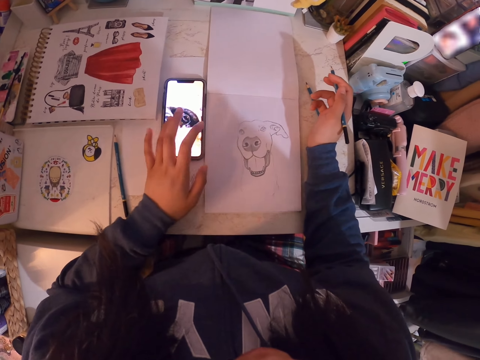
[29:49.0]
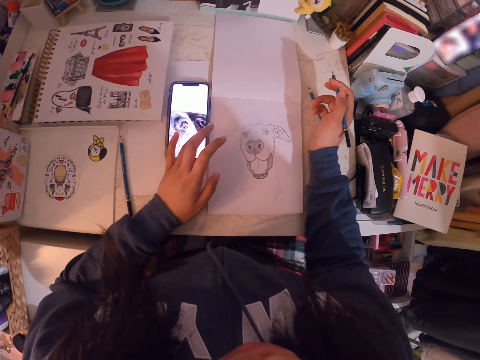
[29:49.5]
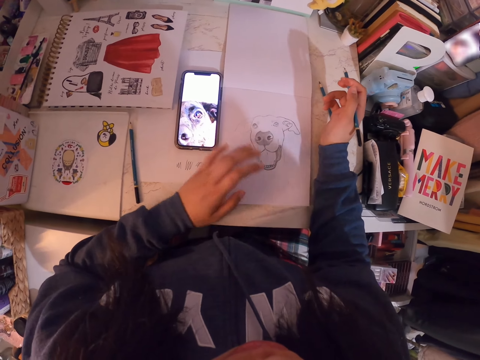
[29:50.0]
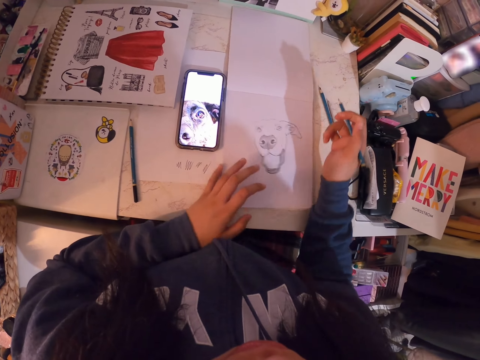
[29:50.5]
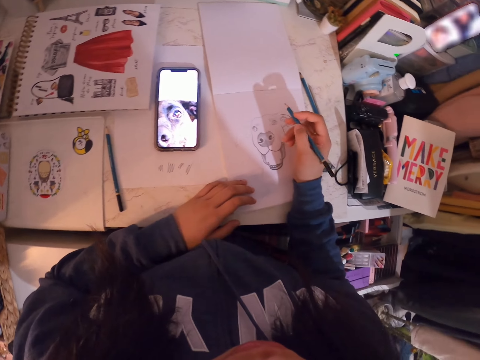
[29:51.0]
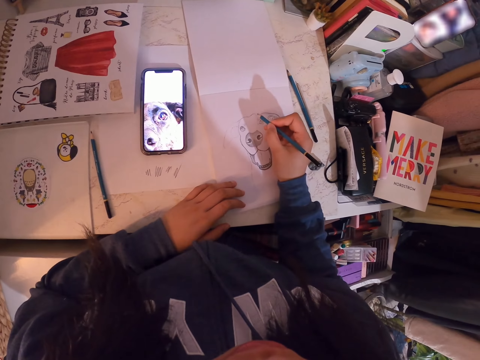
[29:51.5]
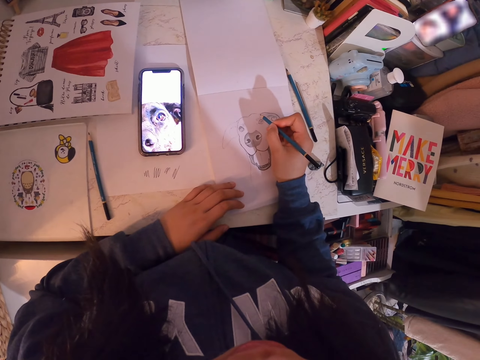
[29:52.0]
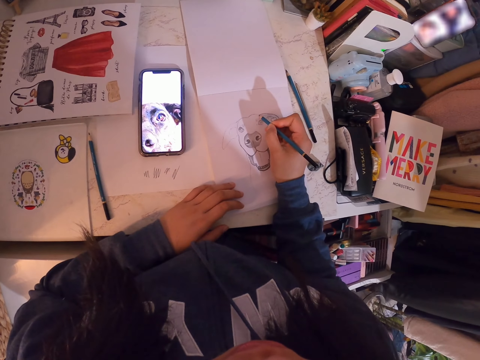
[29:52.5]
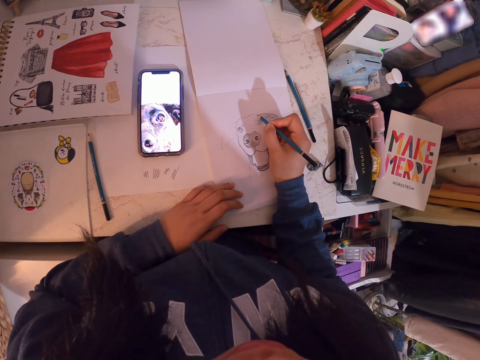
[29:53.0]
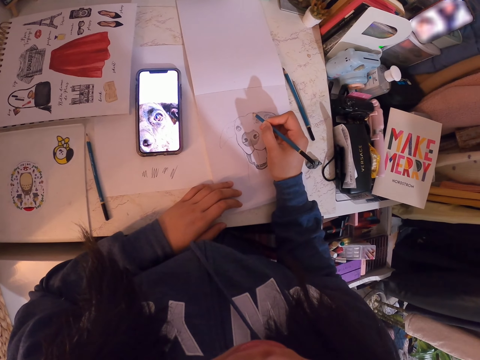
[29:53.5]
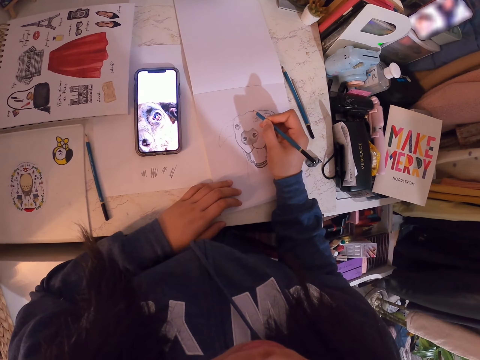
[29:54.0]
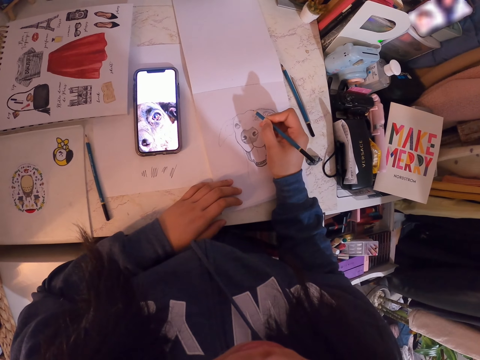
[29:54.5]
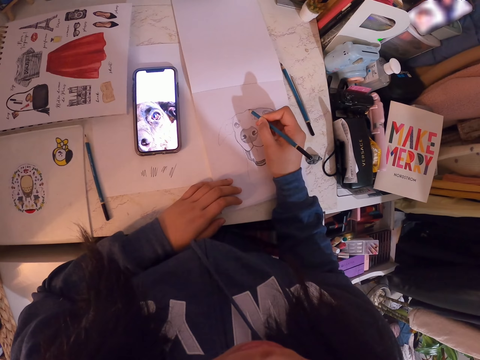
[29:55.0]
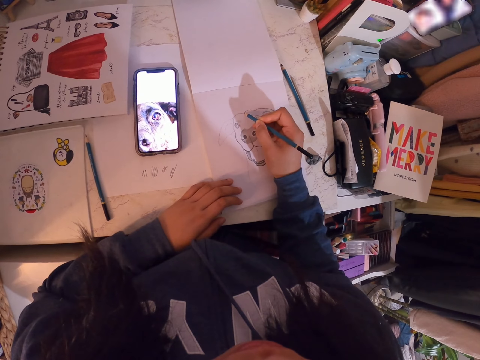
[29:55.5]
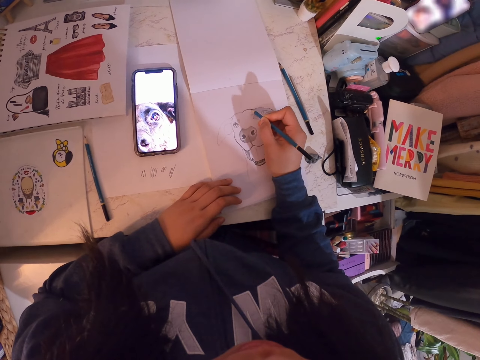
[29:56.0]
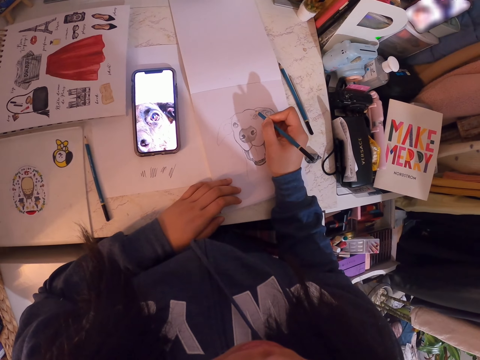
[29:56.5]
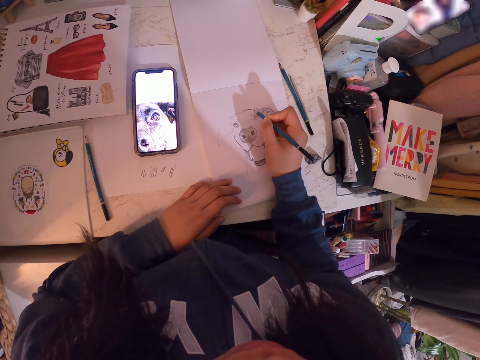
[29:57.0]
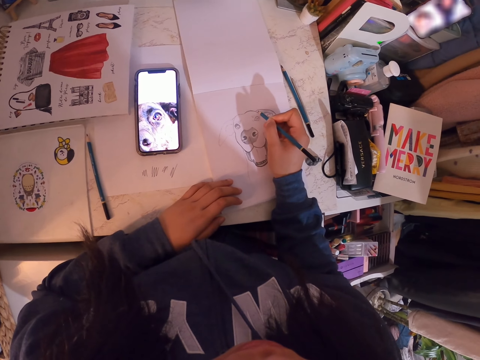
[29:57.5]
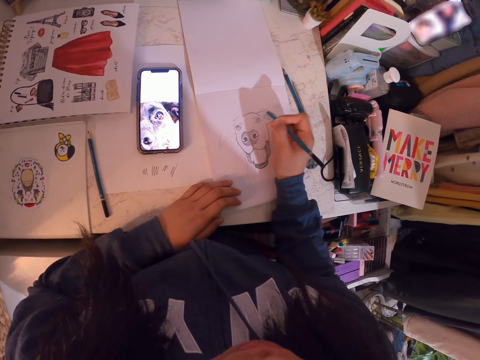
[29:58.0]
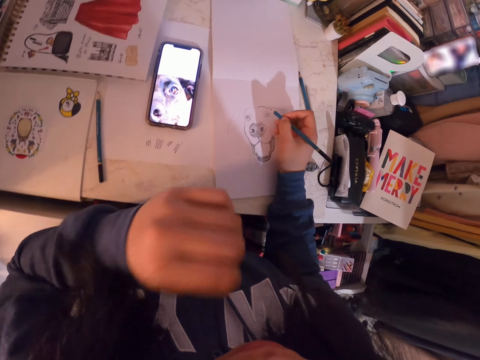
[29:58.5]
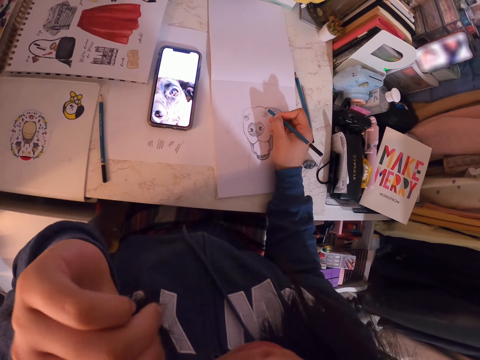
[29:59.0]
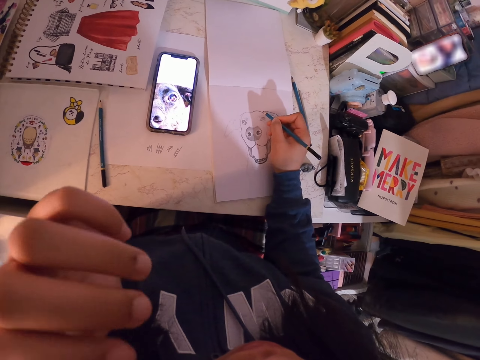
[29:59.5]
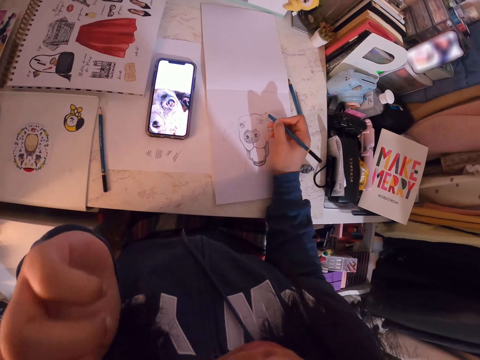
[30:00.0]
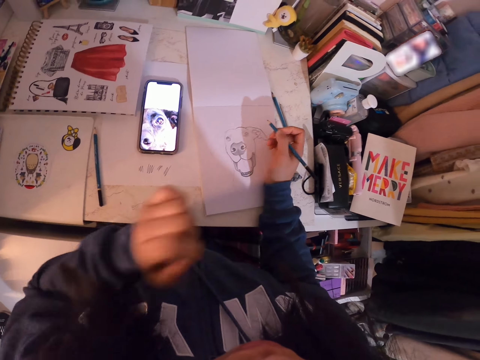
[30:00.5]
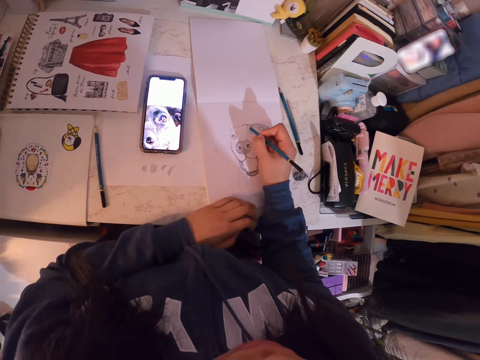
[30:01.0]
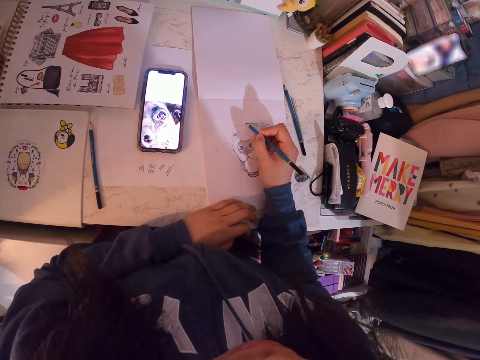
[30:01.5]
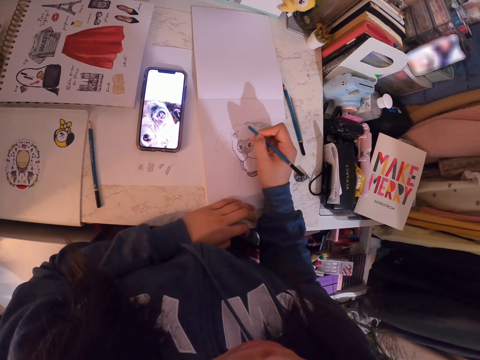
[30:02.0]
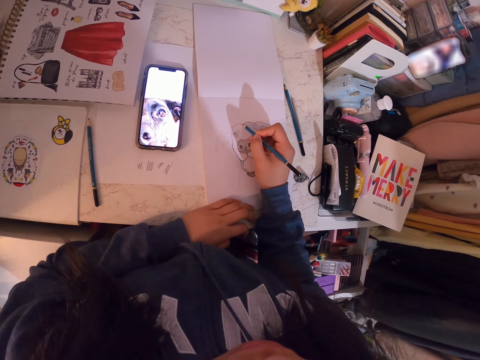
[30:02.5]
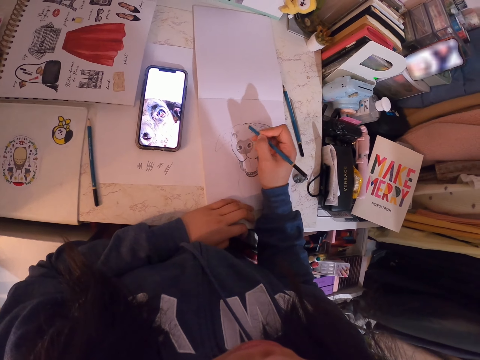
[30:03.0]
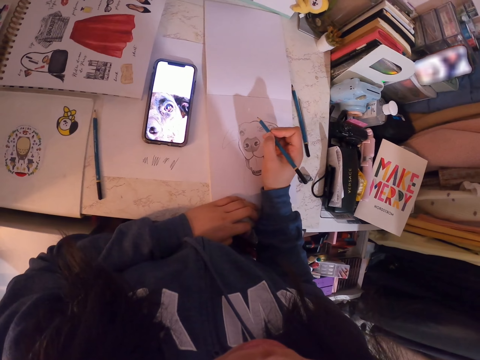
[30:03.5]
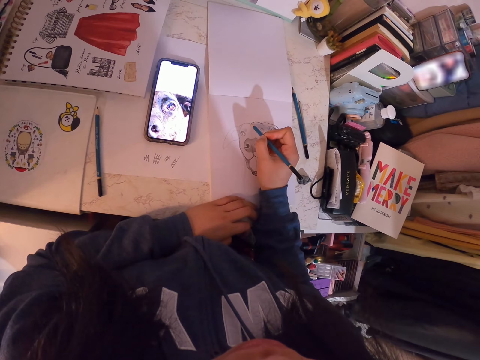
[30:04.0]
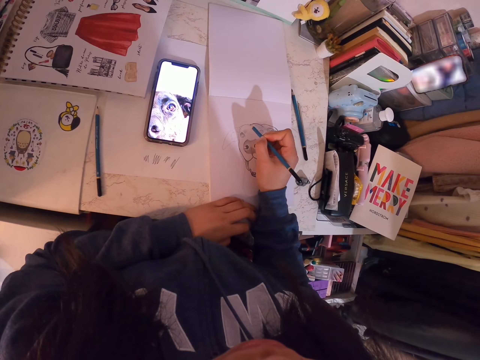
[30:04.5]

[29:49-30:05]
The camera wearer adjusts the picture on the phone. She scrolls the phone. She adjusts the art book. She draws in the art book with the art pencil. She scratches her face. She lifts the left hand. She draws in the art book with the art pencil. She puts the hand on the book.

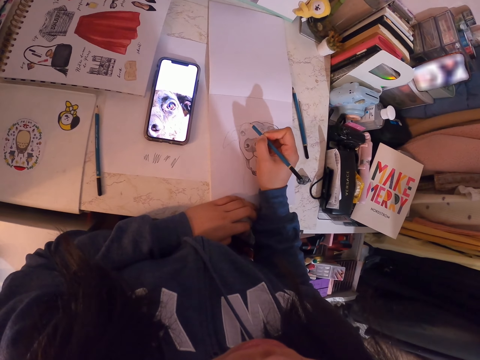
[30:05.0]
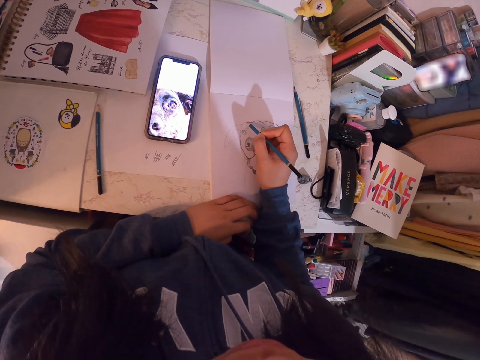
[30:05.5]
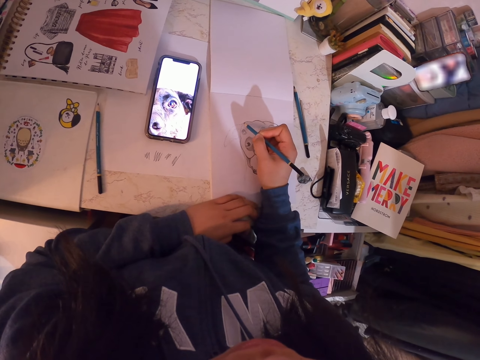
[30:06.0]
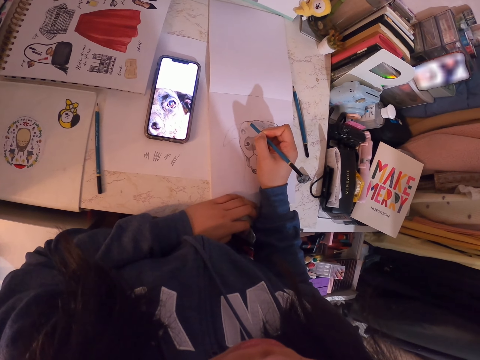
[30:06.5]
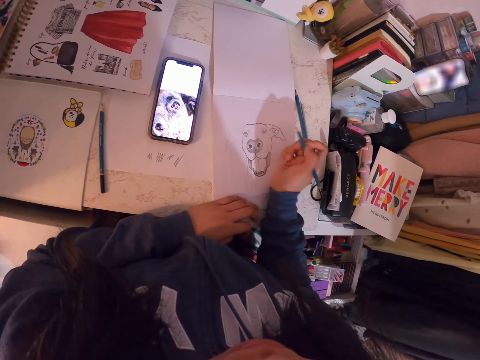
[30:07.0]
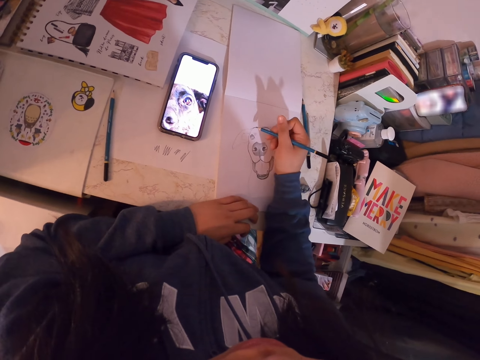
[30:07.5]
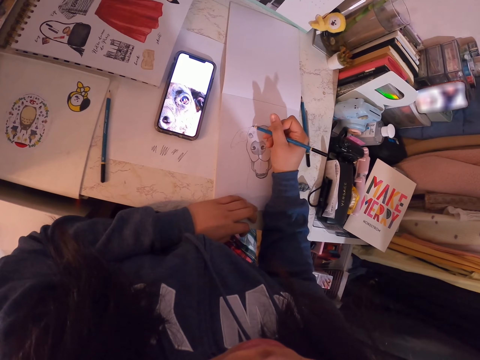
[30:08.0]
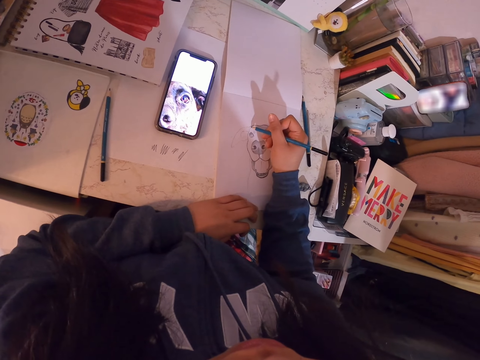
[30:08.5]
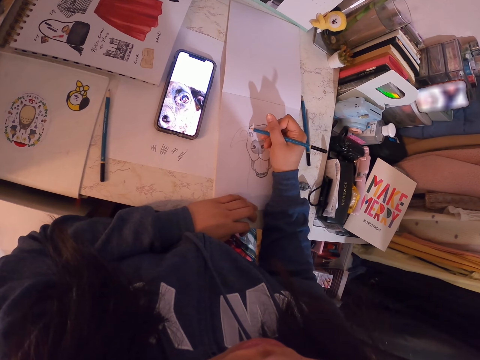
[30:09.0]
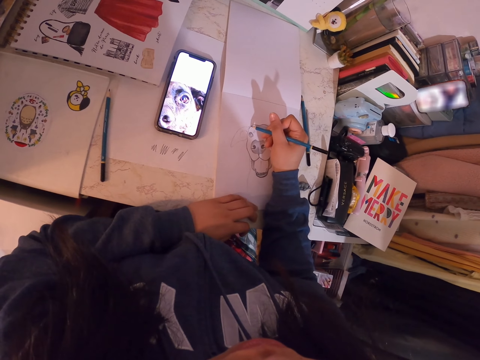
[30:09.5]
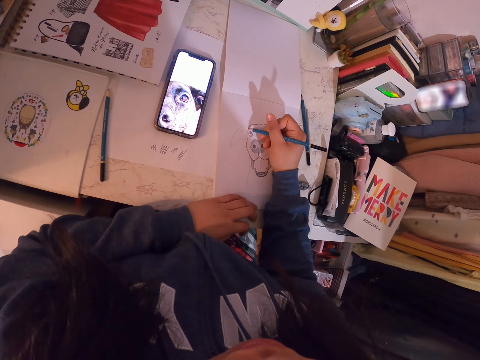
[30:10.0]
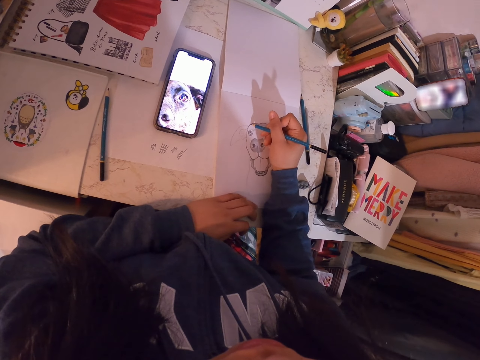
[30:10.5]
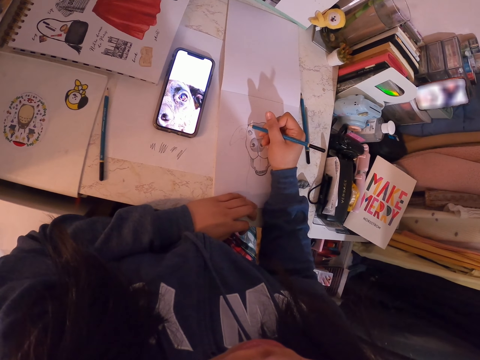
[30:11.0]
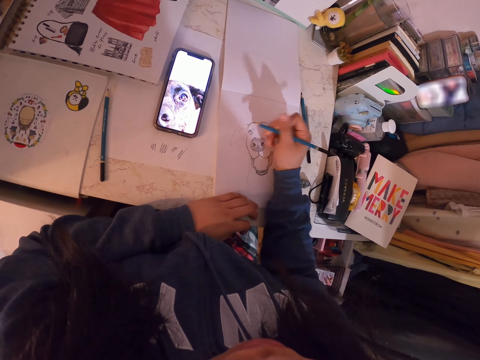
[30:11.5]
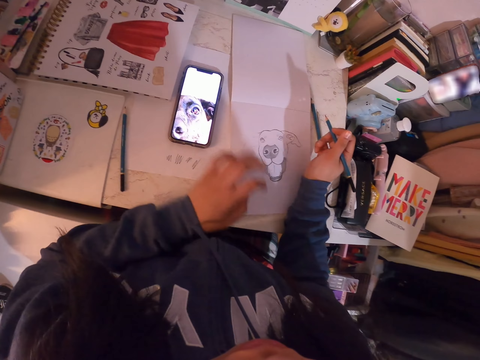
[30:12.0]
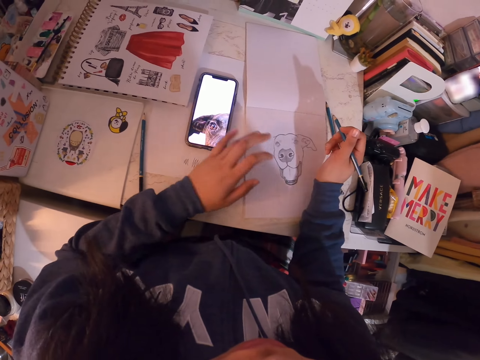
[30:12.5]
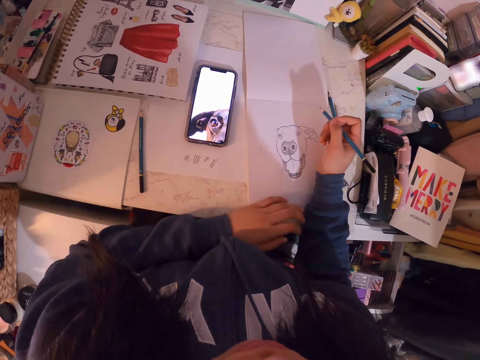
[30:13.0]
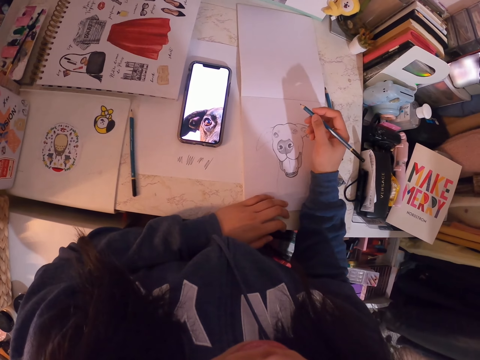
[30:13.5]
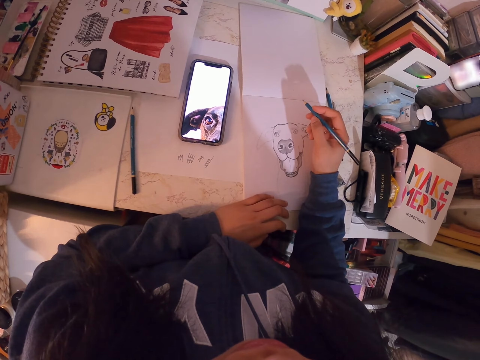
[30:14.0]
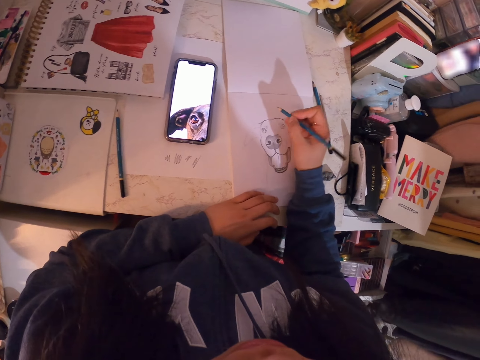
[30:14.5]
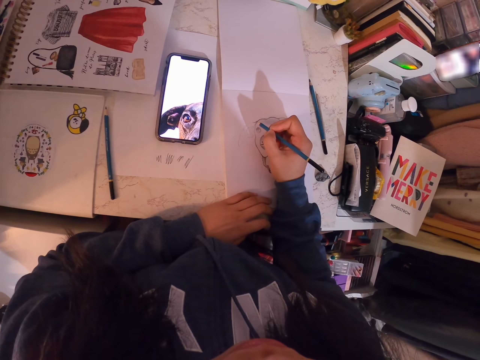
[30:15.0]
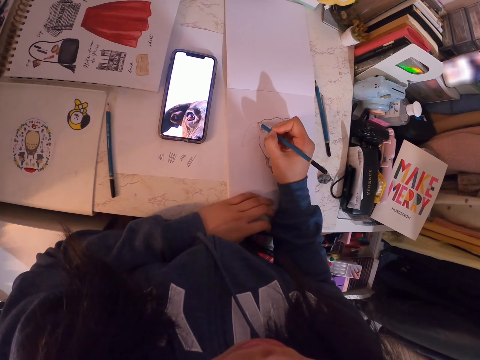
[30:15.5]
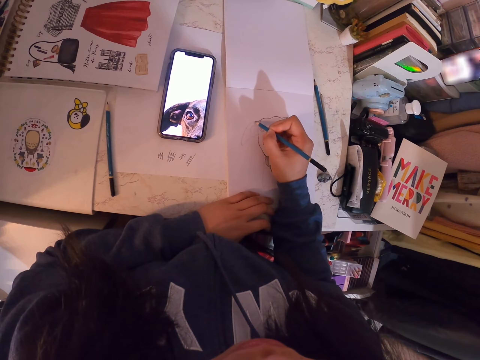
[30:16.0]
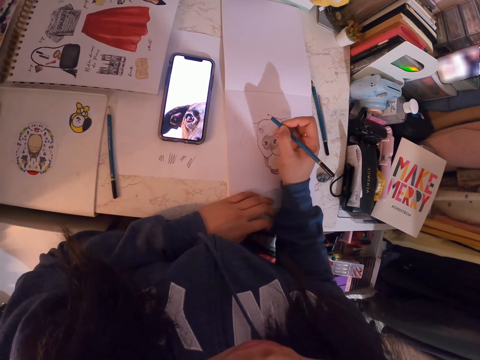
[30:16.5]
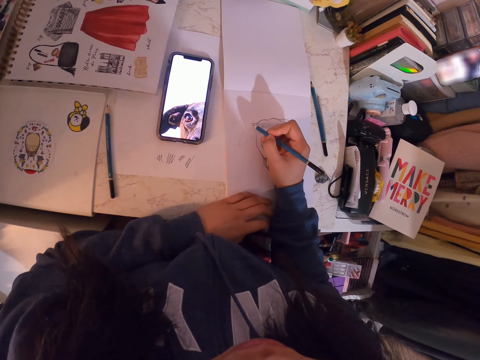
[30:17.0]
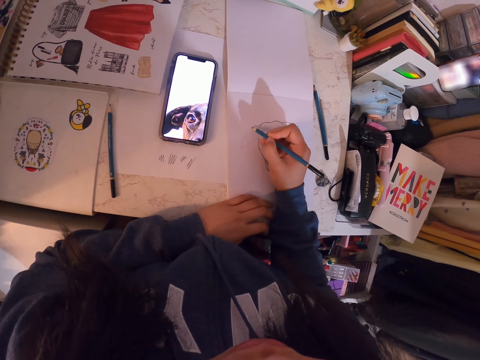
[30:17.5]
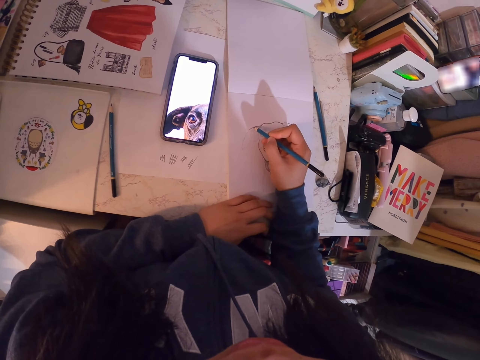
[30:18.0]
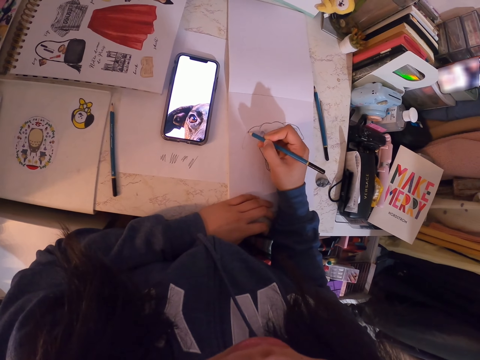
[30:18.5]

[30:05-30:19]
The camera wearer moves her hand. She draws in the art book with the art pencil. She adjusts the picture on the phone. She holds the pencil. She scrolls the phone. She puts the hand on the book. She looks at the phone. She draws in the art book with the art pencil.
